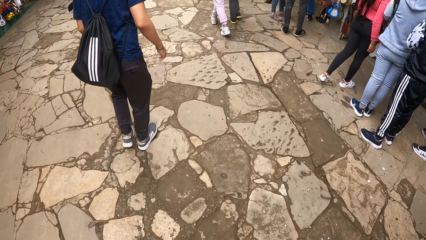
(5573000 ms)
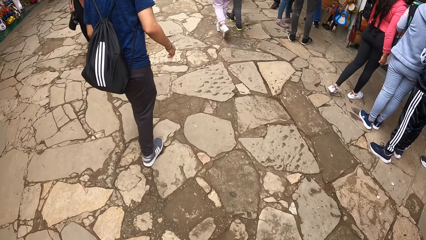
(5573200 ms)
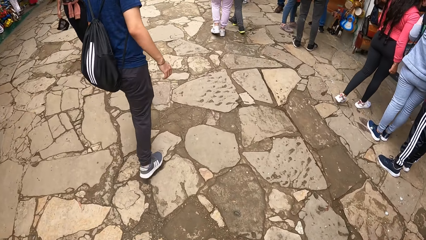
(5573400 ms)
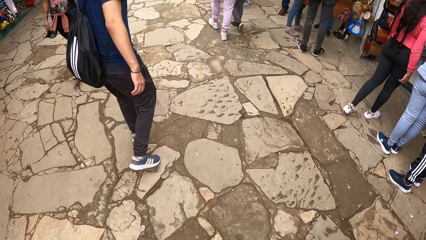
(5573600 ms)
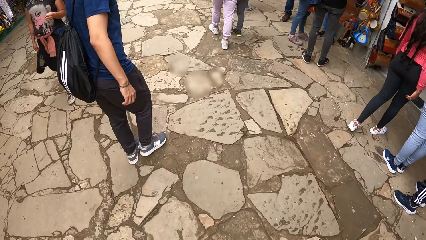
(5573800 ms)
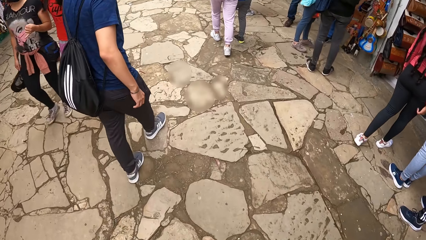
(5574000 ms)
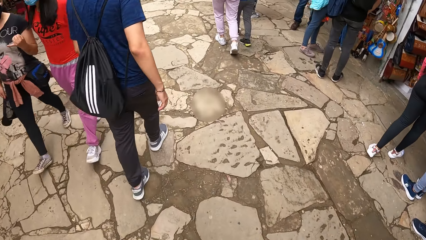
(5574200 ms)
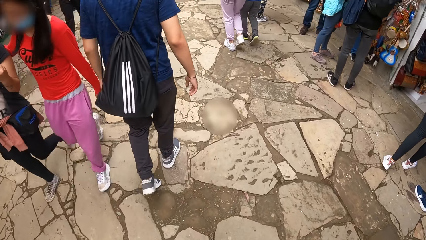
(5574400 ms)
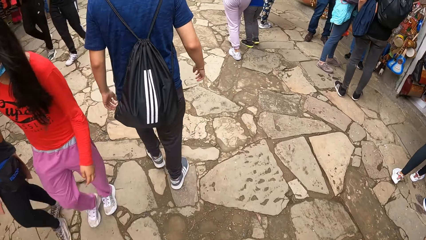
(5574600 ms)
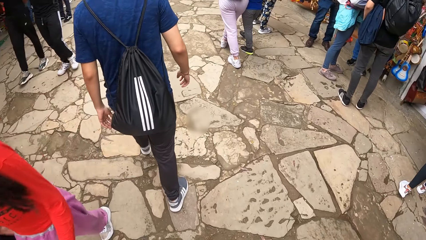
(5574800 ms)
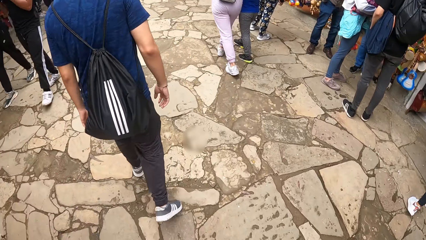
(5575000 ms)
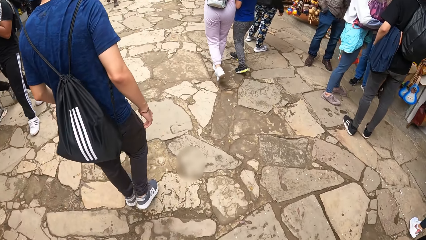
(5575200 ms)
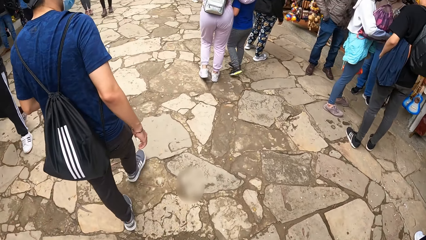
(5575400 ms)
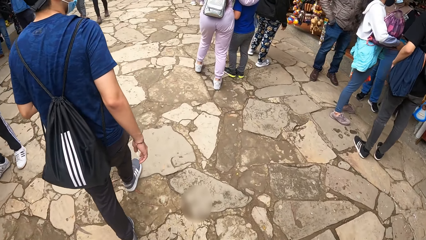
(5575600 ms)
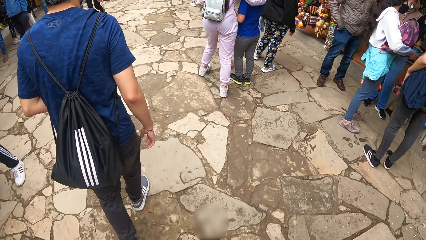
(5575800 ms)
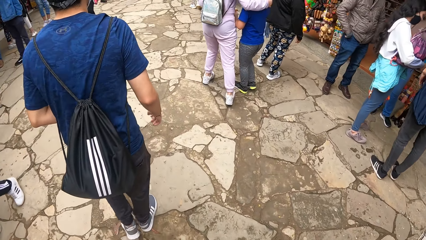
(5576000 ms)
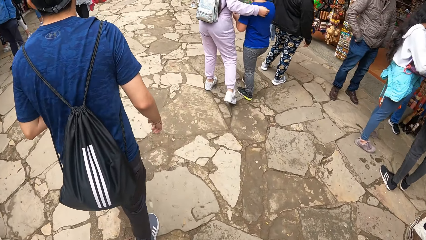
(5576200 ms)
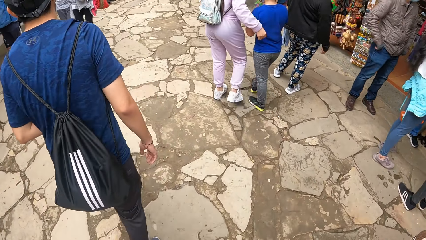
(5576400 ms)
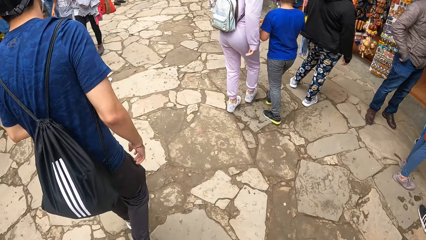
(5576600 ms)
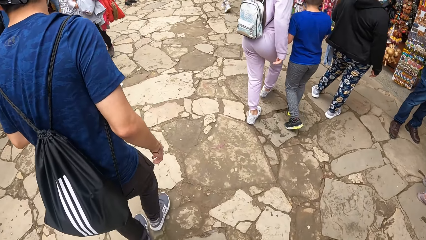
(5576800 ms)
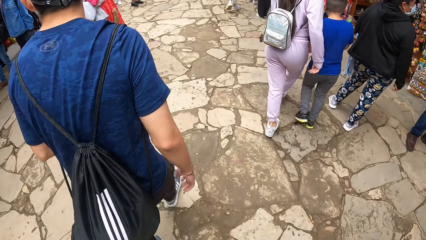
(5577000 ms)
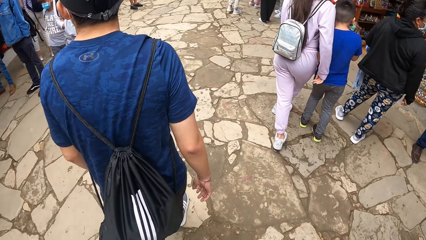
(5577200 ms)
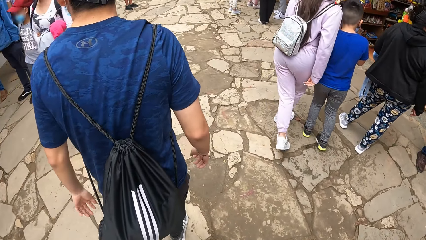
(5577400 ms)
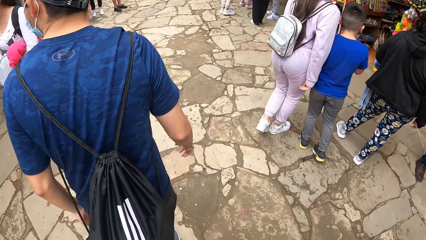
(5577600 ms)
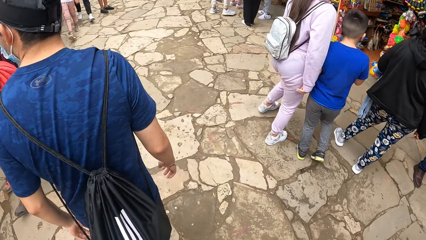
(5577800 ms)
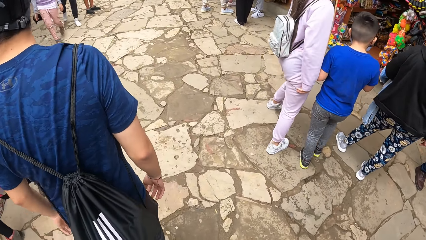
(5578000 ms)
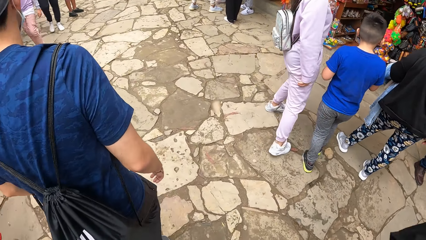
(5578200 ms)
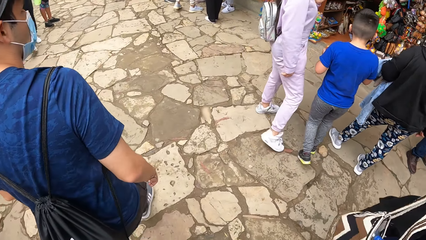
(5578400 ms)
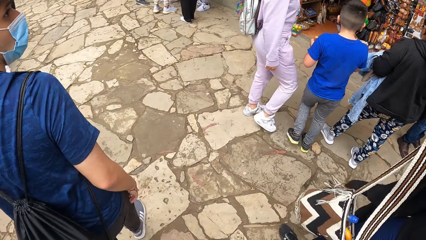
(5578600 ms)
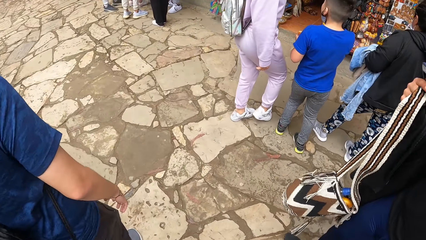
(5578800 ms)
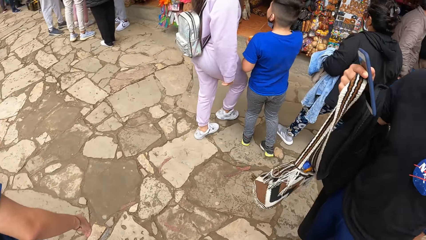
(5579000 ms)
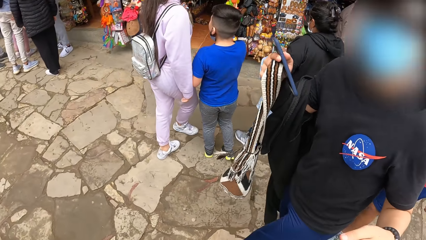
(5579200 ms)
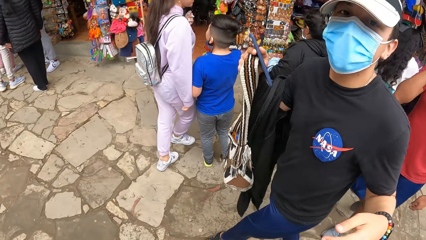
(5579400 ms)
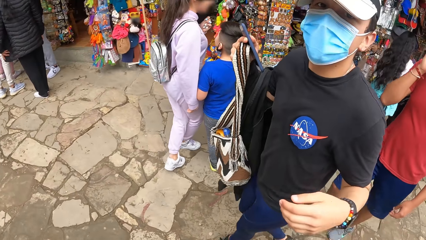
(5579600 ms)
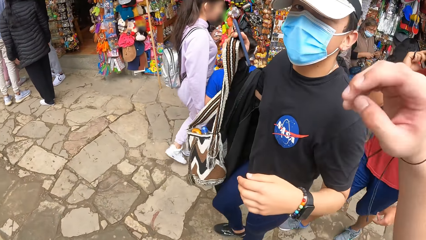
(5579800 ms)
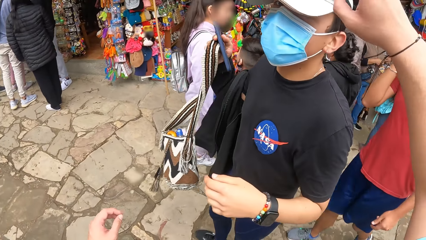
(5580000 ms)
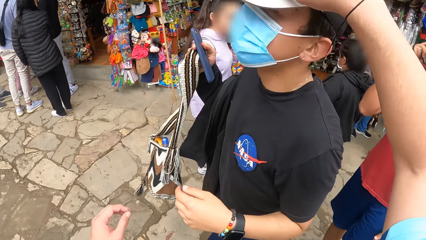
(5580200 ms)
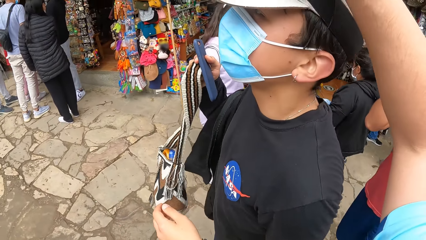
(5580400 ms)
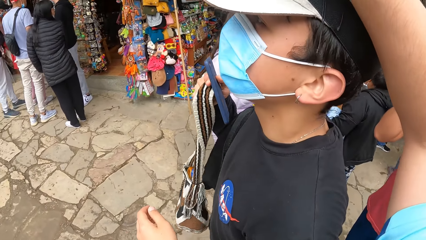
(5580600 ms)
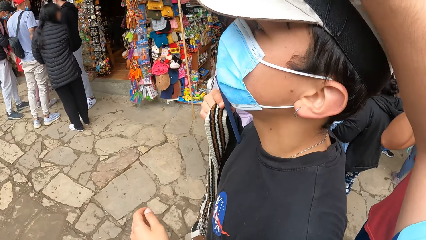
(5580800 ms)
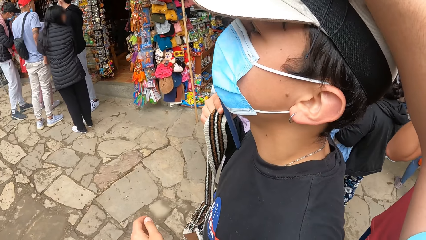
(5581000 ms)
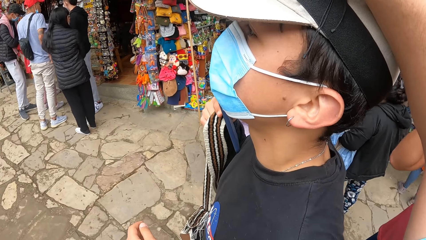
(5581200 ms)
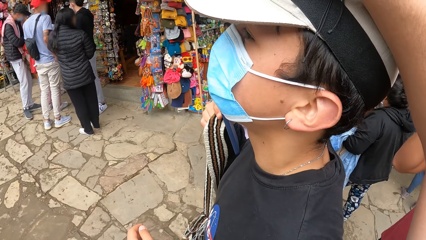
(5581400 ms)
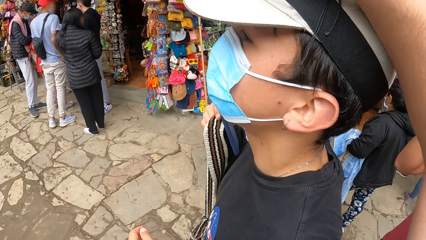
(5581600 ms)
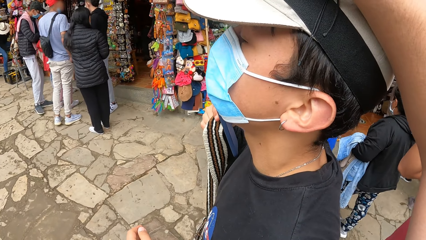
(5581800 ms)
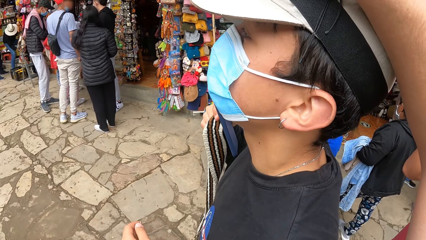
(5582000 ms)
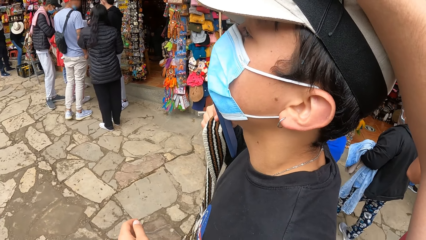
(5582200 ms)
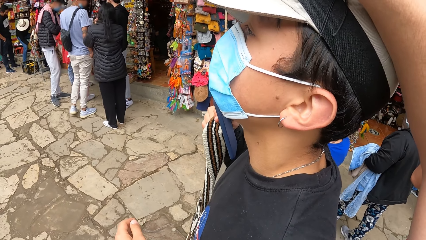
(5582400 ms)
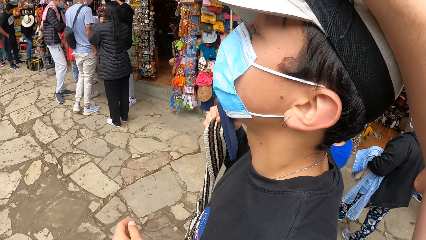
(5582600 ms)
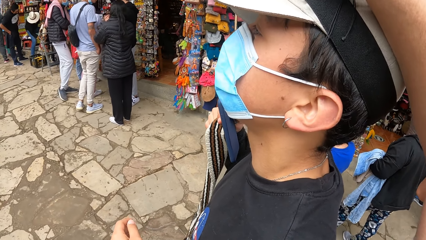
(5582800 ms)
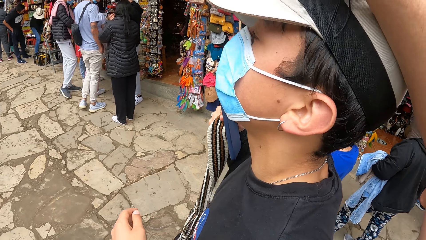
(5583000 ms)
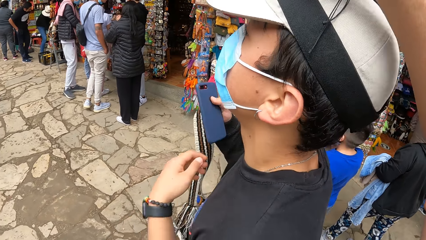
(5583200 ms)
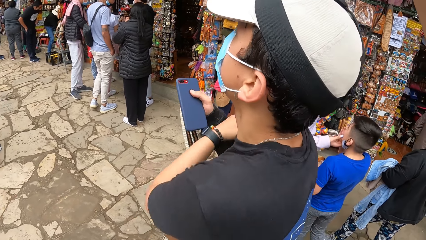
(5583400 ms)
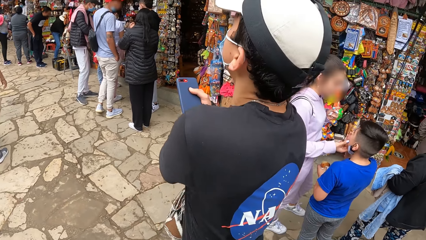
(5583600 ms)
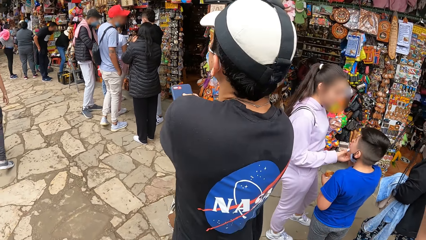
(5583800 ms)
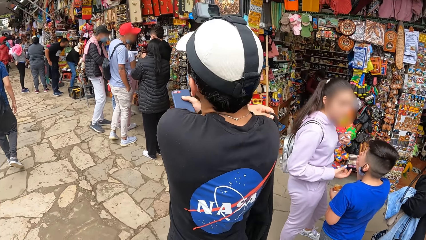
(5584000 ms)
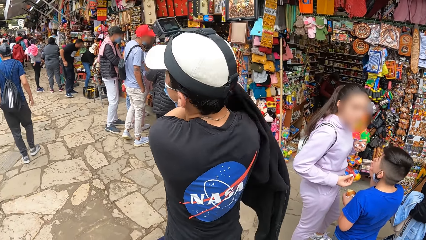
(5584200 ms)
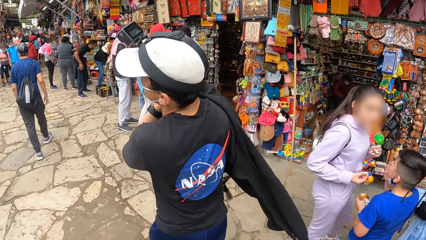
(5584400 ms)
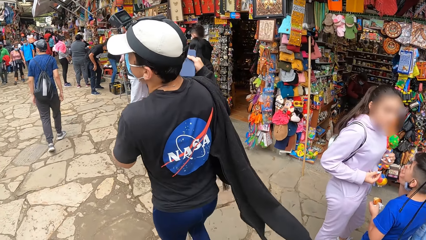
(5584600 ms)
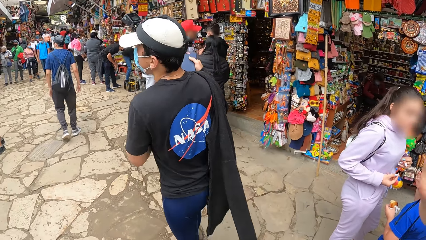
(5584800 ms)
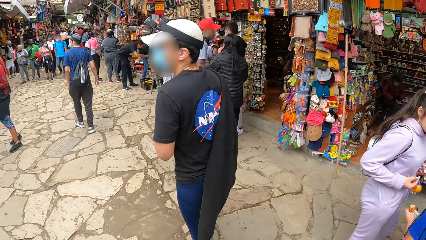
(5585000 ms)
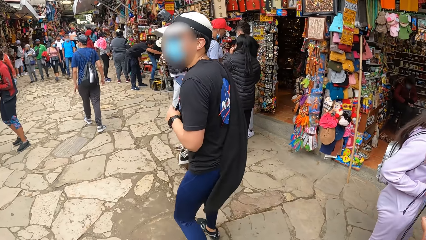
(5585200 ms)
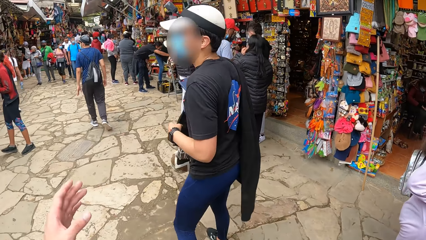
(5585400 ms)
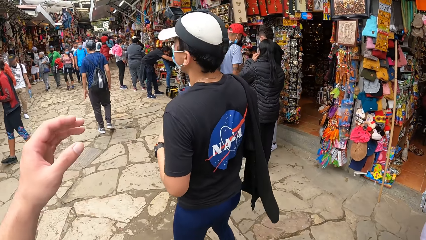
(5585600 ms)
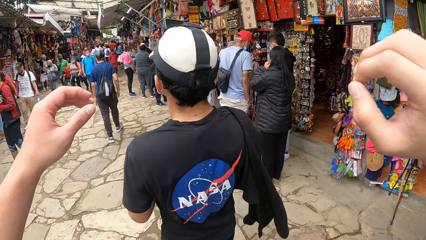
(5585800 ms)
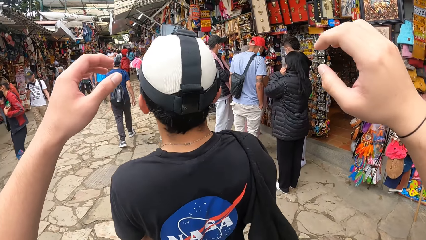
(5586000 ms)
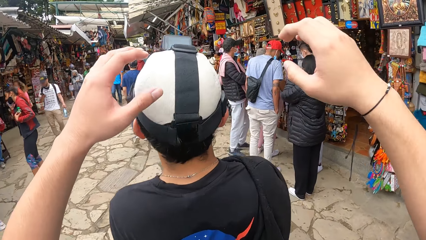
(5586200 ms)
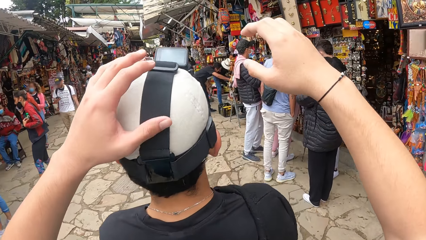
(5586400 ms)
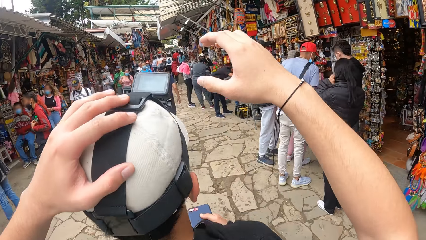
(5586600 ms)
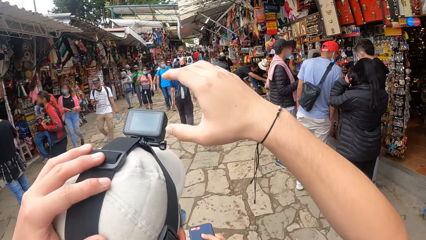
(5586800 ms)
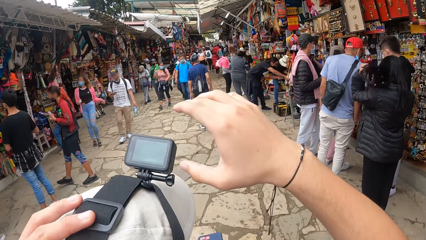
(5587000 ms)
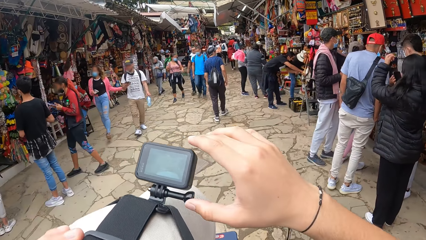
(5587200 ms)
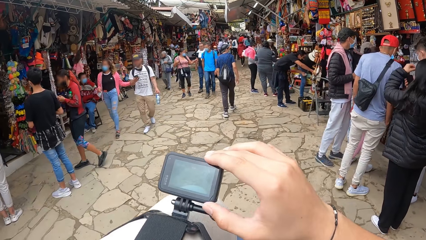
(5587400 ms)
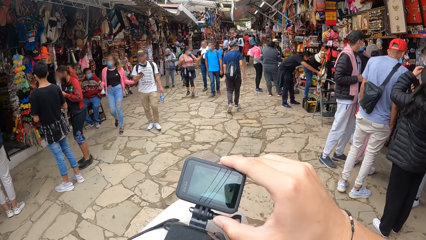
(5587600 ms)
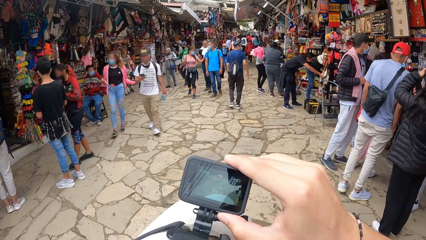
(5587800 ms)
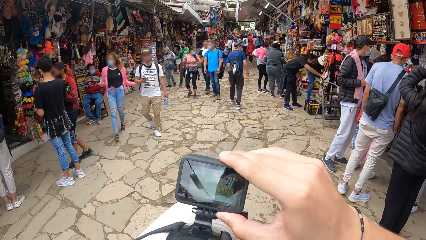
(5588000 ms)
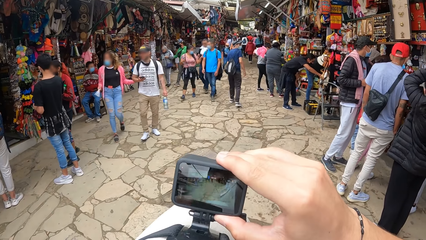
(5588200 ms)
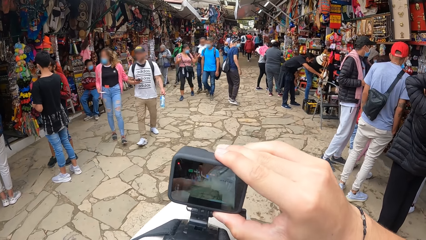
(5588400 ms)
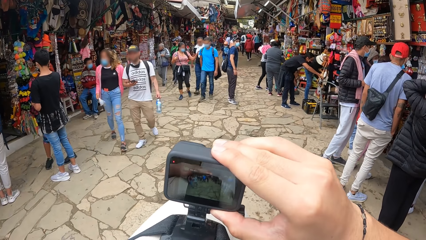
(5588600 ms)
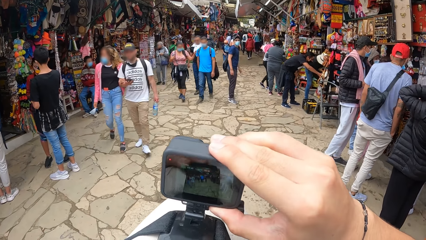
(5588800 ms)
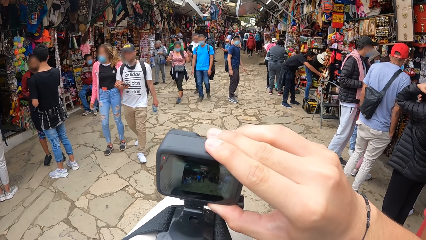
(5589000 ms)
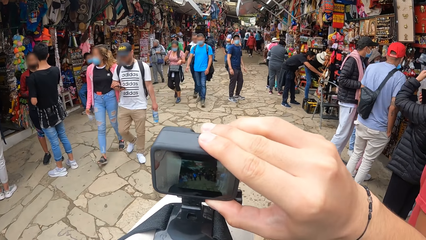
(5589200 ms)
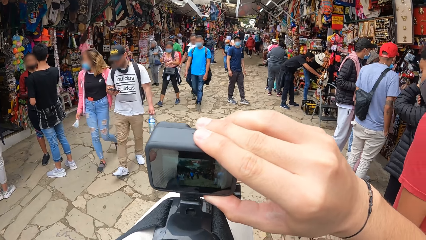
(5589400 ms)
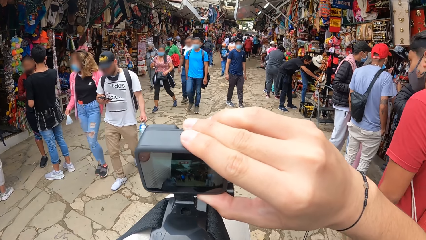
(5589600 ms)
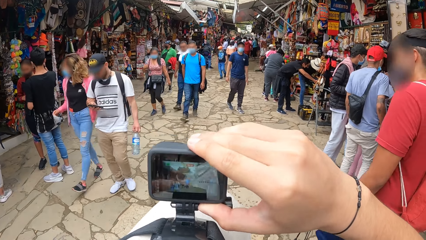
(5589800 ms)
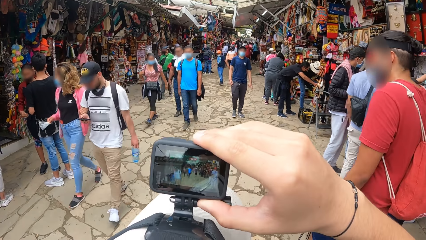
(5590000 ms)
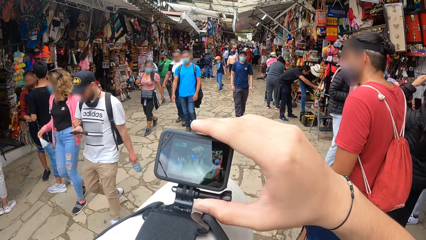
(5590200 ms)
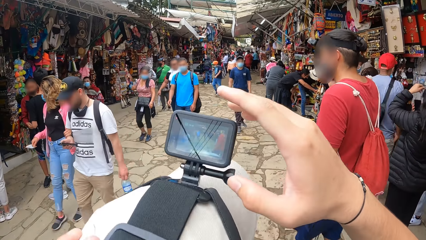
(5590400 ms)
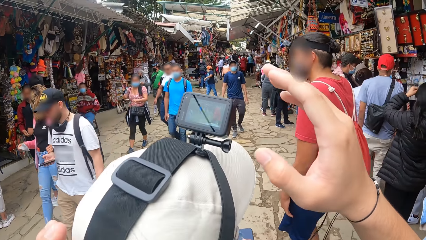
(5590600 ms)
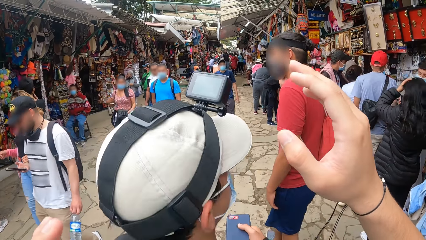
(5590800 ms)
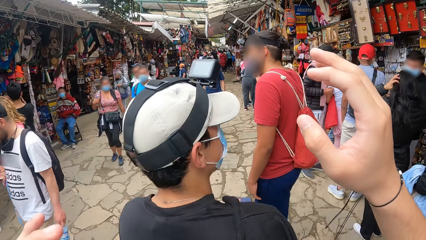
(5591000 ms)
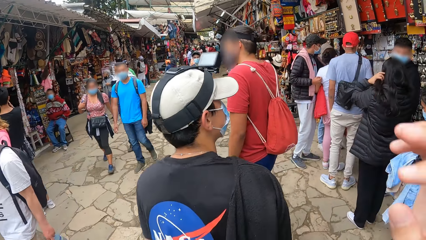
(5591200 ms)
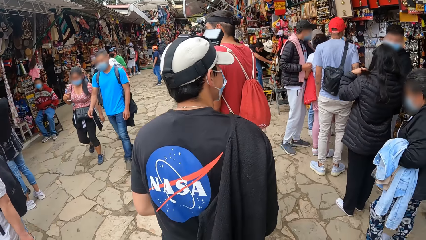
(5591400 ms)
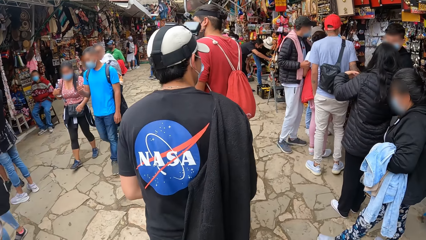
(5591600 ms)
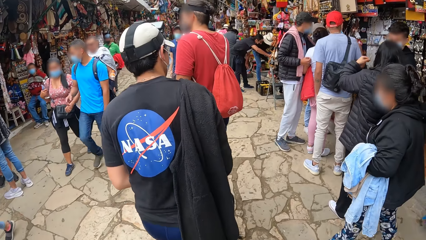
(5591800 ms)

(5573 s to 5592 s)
The man interacts with the camera wearer on the walkway. The camera wearer adjusts the camera on the man's camera with his right hand. The man pulls up the sweater on his right hand with his left hand. The camera wearer adjusts the camera on the man's camera with both hands. Another man walks ahead of the camera wearer on the walkway.
